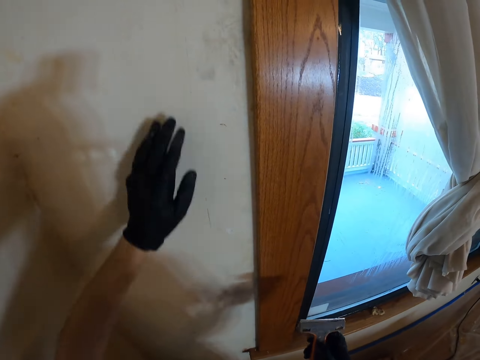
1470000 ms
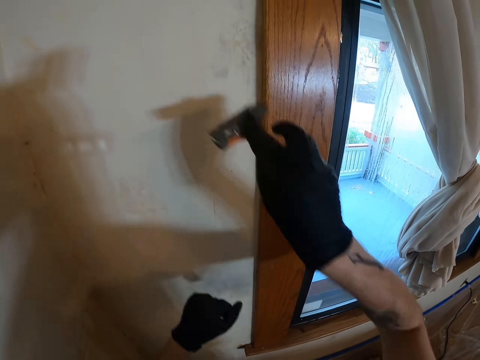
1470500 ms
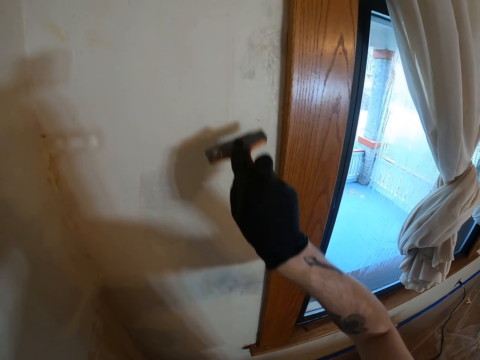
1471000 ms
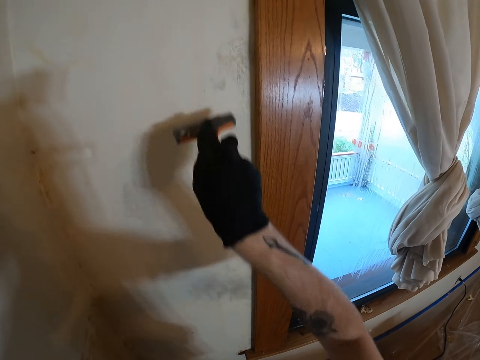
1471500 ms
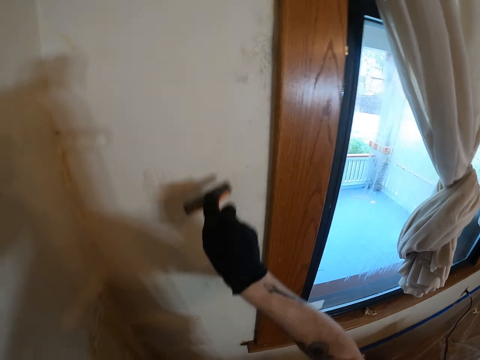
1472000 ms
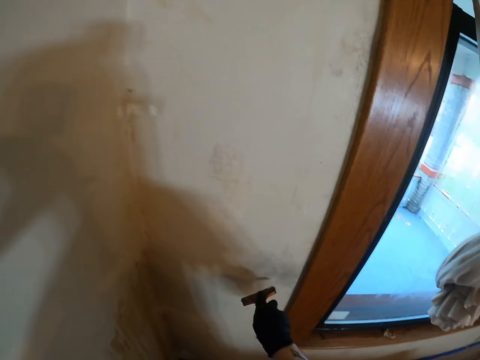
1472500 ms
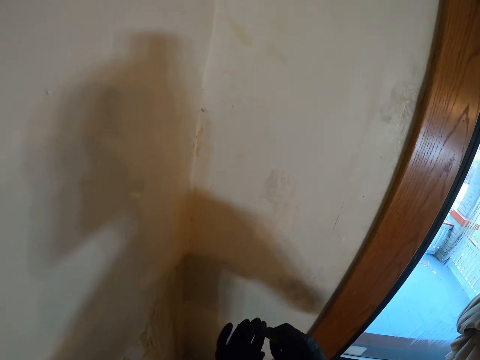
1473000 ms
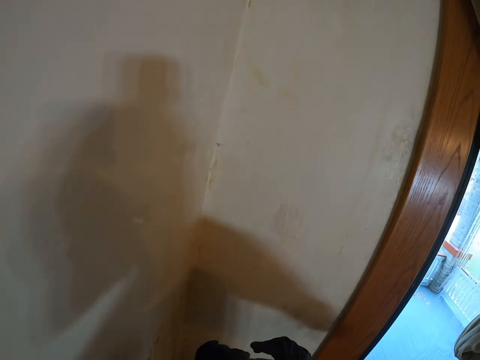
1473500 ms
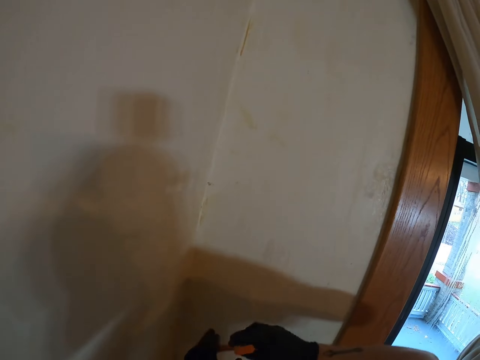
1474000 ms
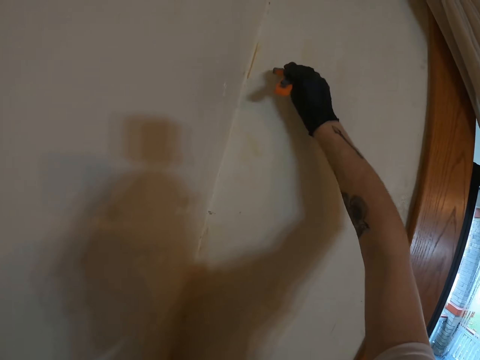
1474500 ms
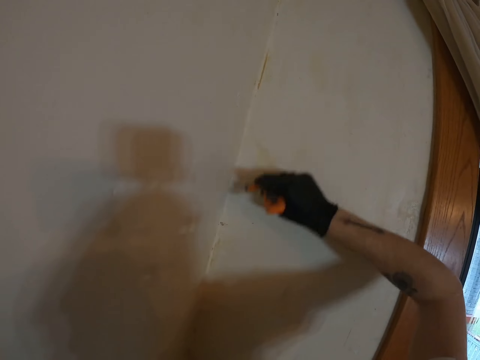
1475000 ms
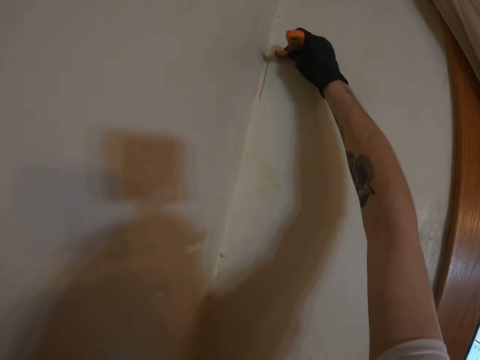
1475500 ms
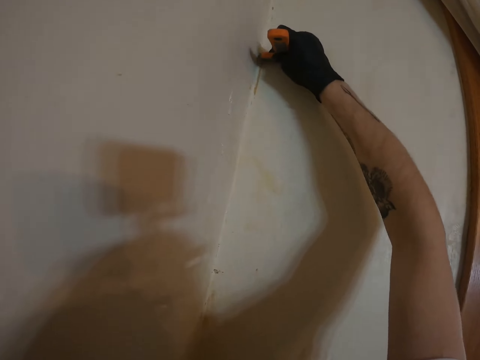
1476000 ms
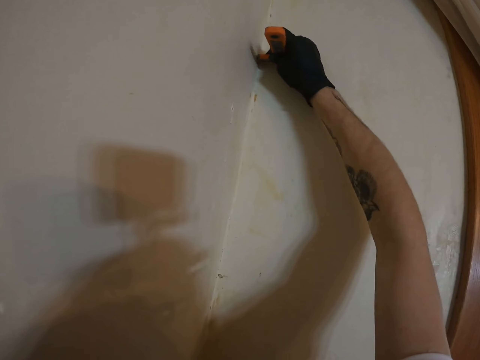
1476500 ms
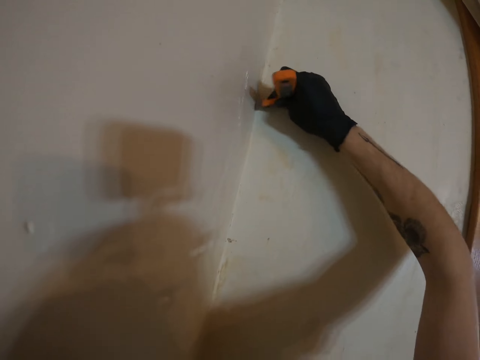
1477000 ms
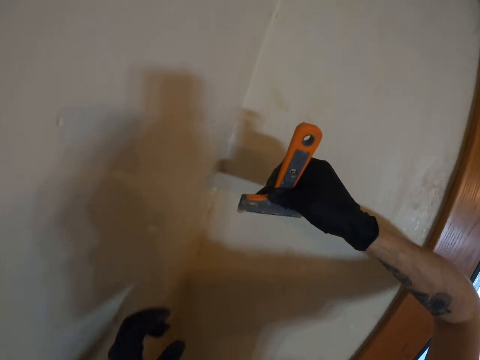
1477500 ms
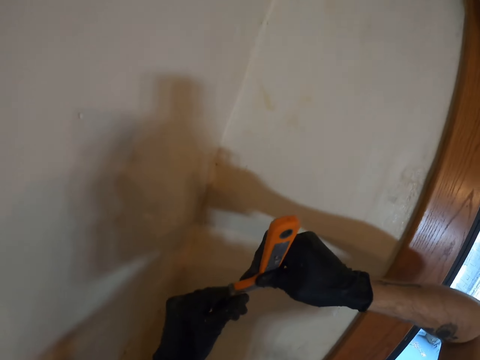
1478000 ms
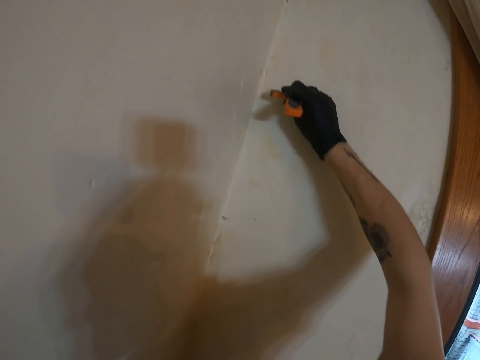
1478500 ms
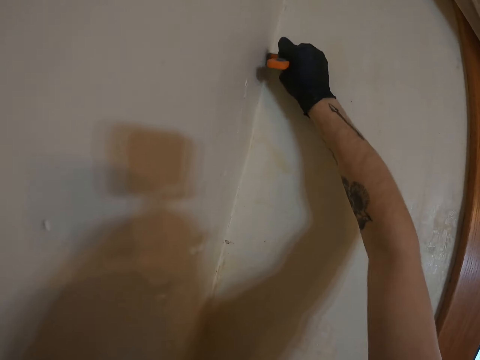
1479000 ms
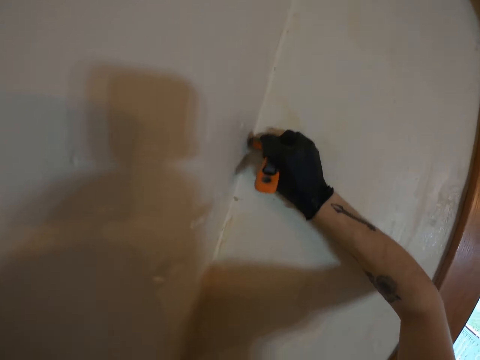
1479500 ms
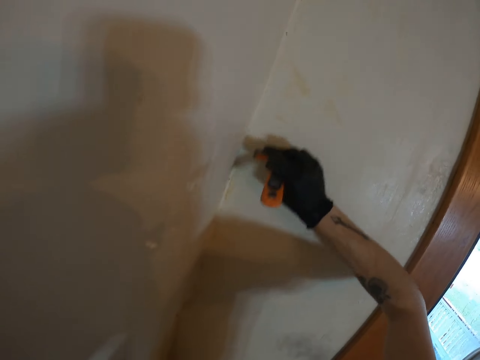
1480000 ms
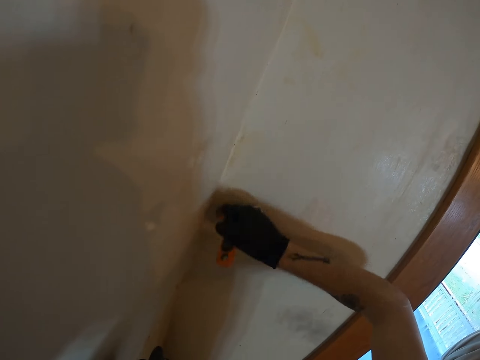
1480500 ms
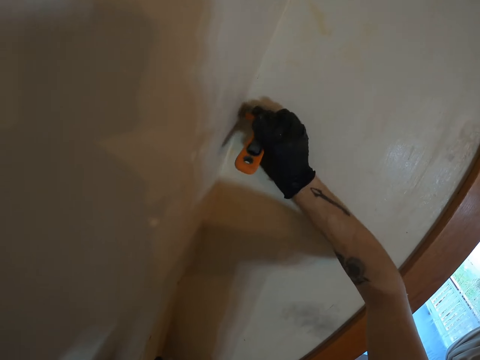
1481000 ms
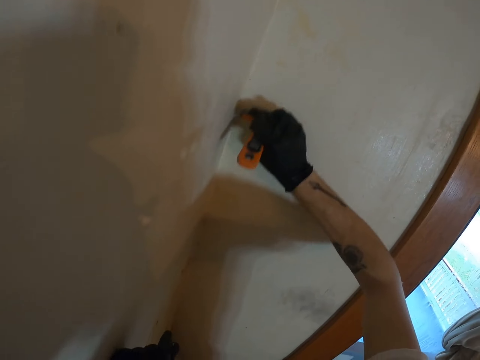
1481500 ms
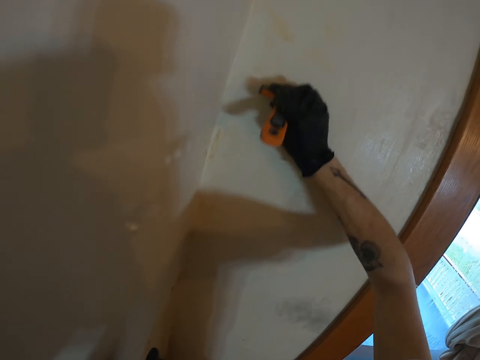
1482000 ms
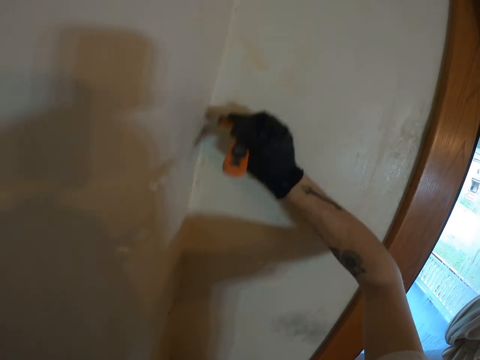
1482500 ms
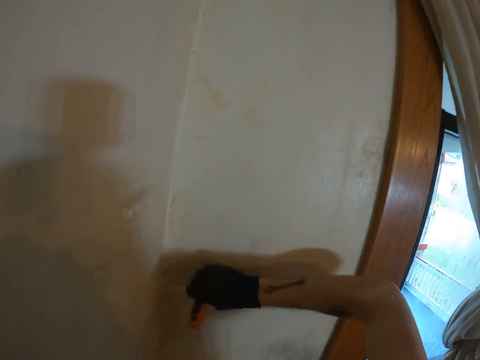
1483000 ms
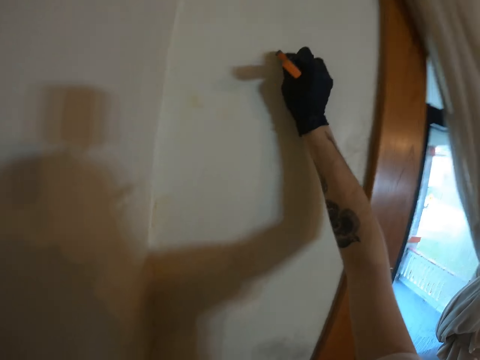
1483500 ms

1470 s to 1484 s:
The camera wearer removes paints with a putty knife. They remove the paints from the putty knife with the left hand. They remove the paint from the wall with the putty knife. They remove the paints from the putty knife with the left hand. They remove the paint from the wall with the putty knife.

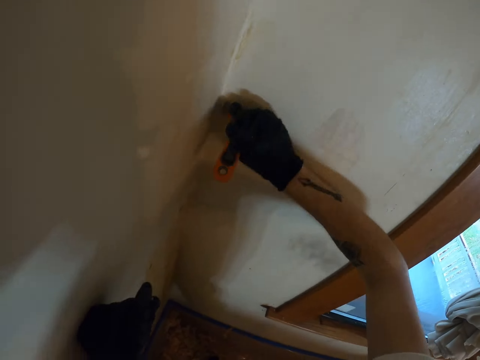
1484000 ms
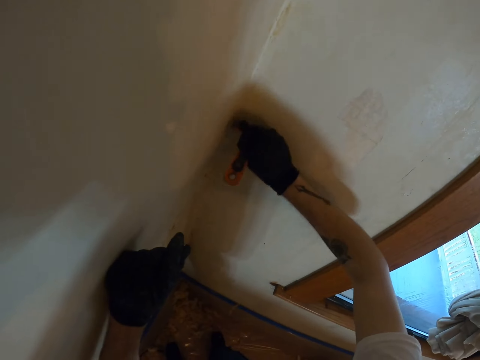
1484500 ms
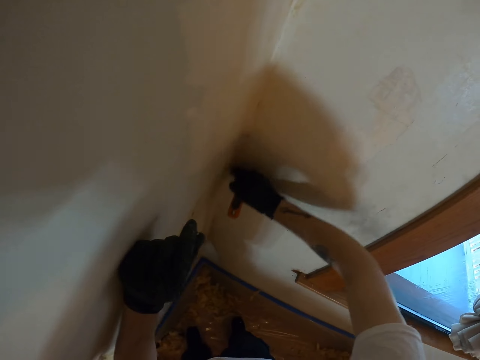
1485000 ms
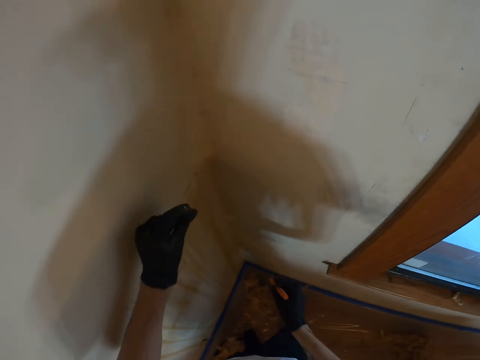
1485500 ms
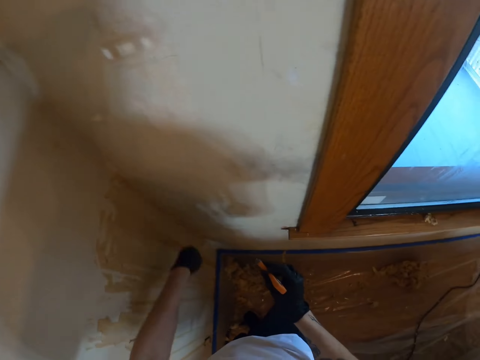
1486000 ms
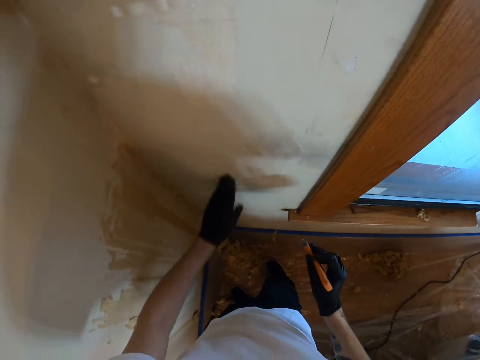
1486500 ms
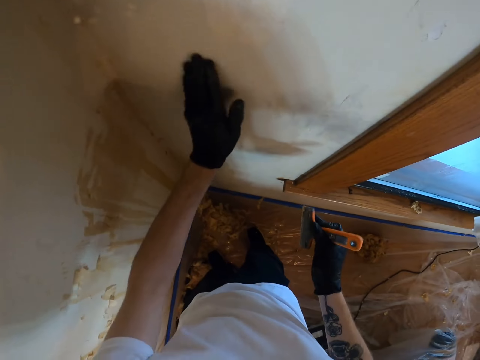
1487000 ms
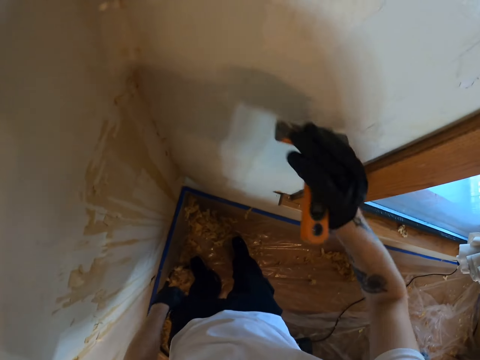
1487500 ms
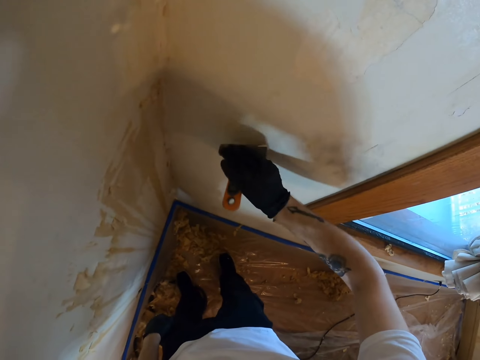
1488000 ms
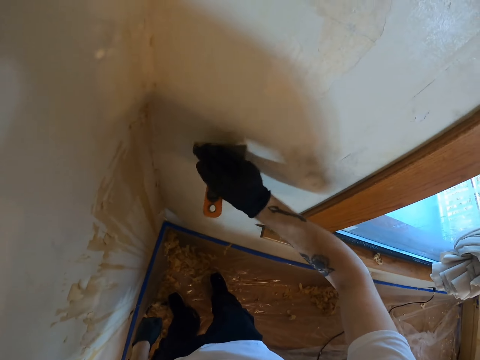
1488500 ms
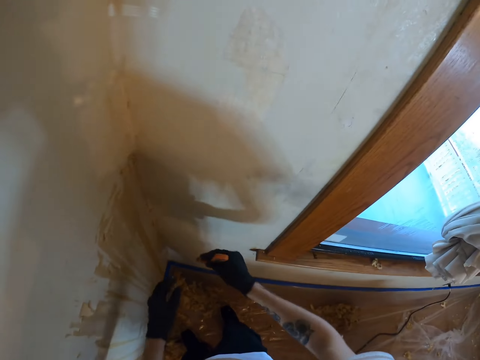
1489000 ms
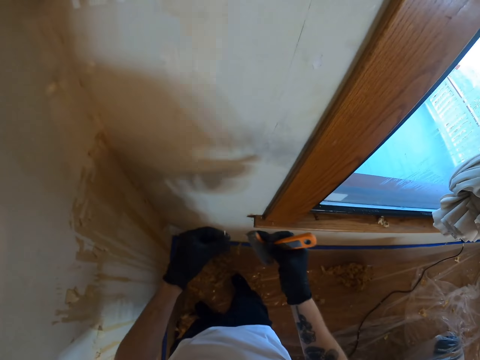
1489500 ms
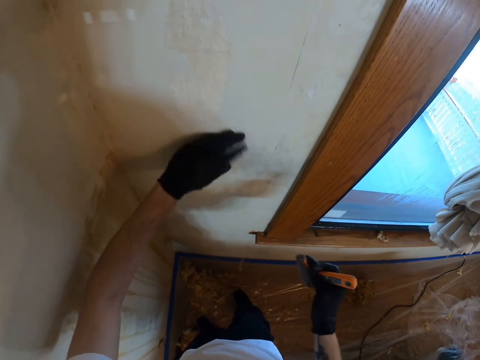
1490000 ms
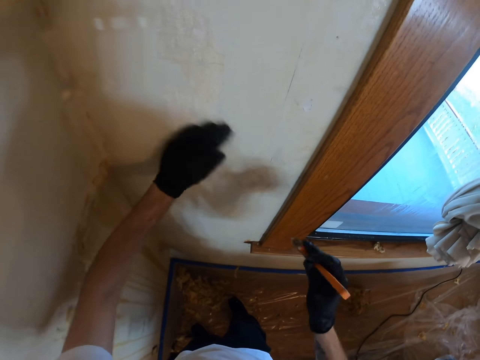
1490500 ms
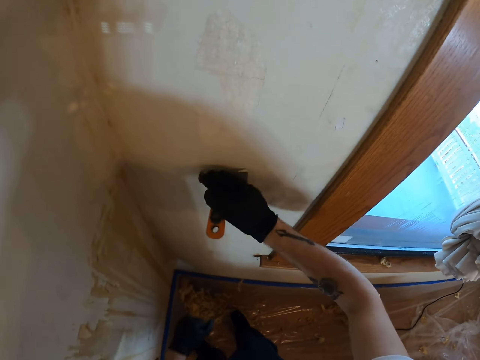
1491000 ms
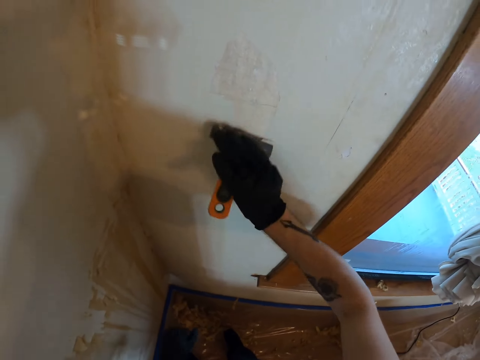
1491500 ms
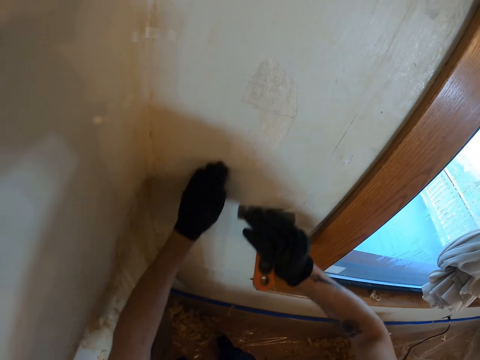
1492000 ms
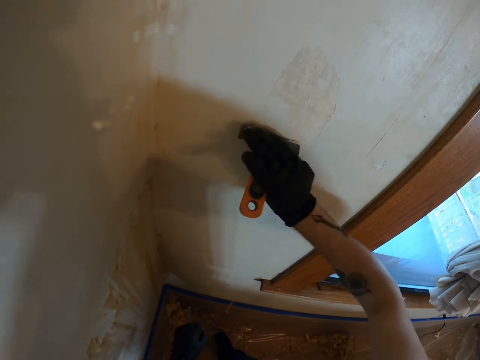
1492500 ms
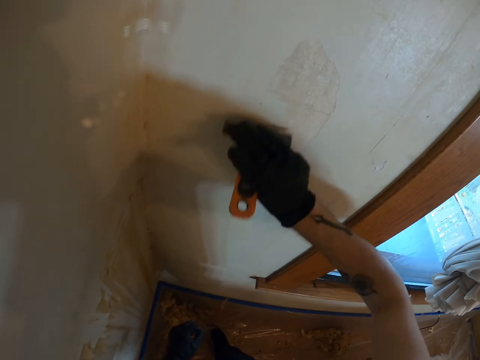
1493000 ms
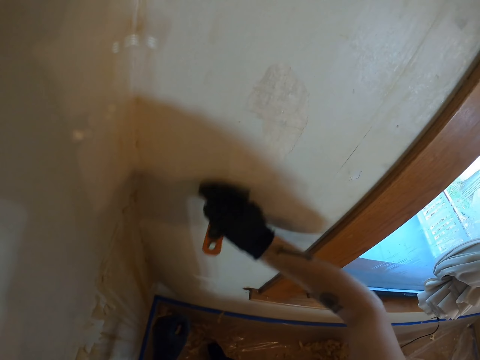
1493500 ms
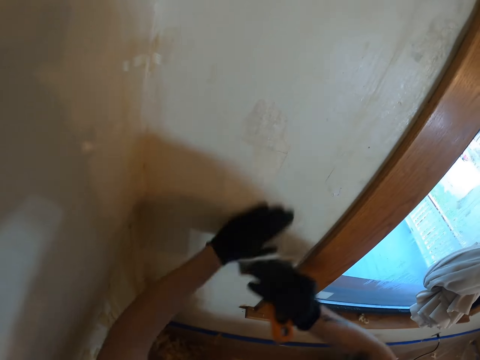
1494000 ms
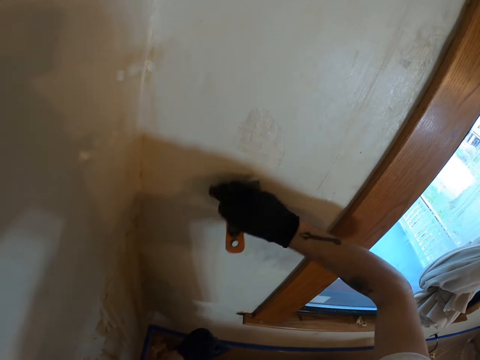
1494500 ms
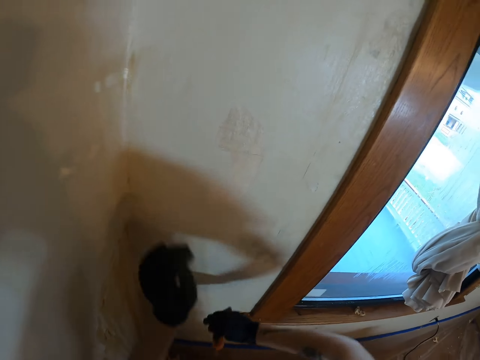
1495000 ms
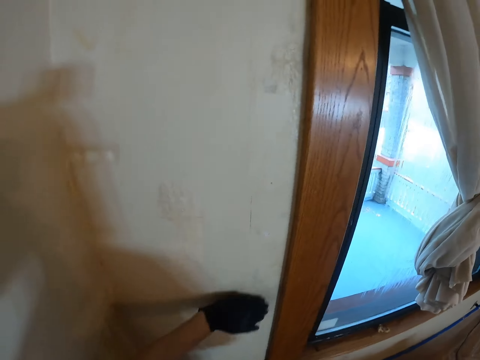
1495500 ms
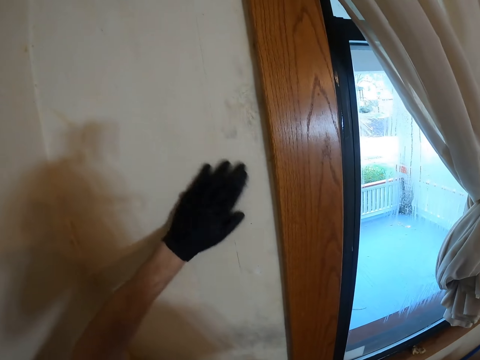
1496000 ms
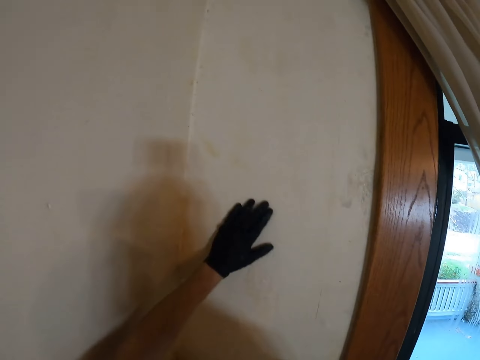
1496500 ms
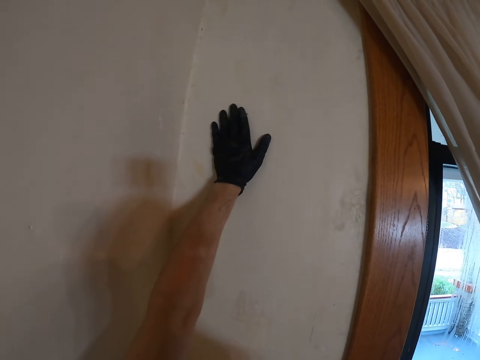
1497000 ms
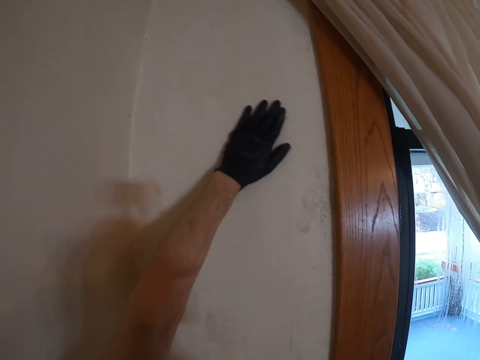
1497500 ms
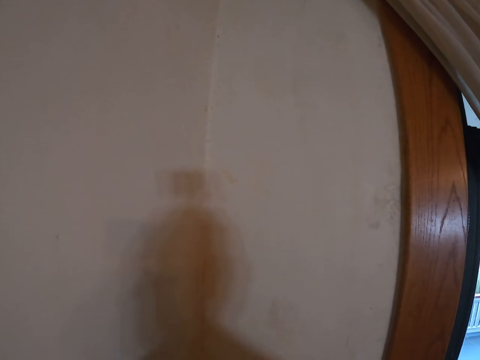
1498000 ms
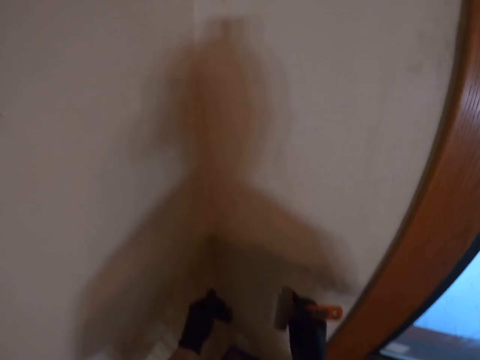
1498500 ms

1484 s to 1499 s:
The camera wearer removes the paint with the left hand. They remove the paint from the wall with the putty knife. They remove the paints from the putty knife with the left hand. They remove the paint with the left hand. They remove the paint from the wall with the putty knife. They remove the paint with the left hand. They remove the paint from the wall with the putty knife. They remove the paint with the left hand.
